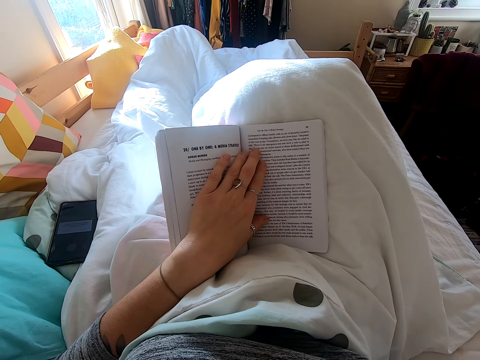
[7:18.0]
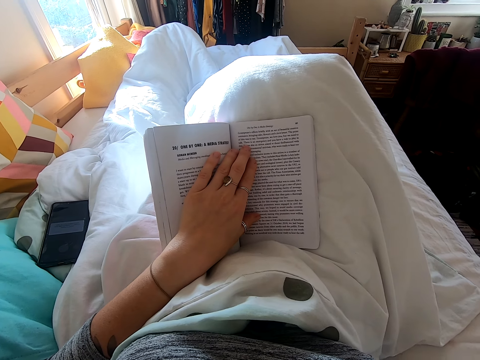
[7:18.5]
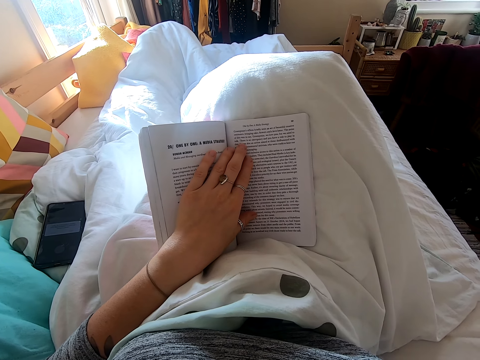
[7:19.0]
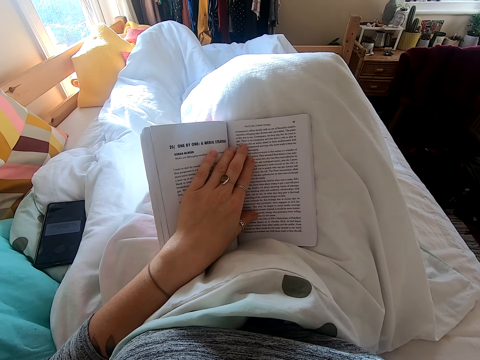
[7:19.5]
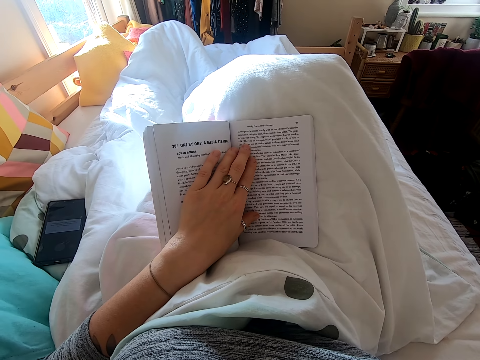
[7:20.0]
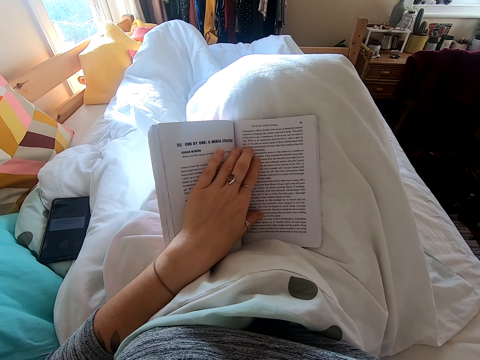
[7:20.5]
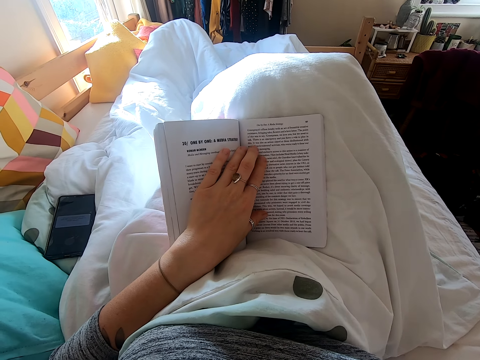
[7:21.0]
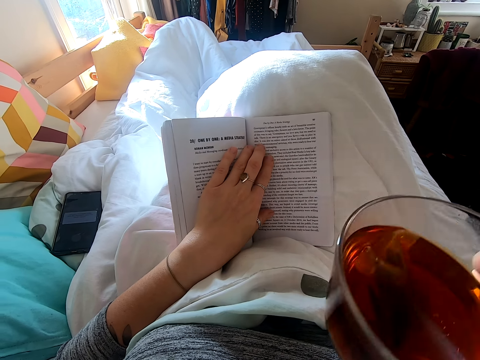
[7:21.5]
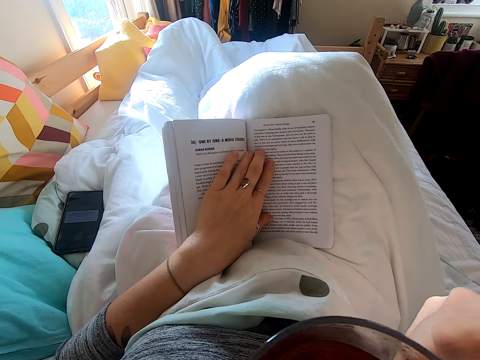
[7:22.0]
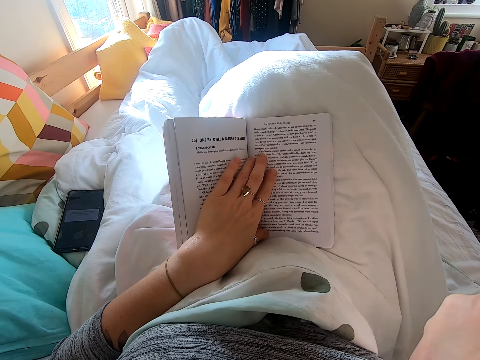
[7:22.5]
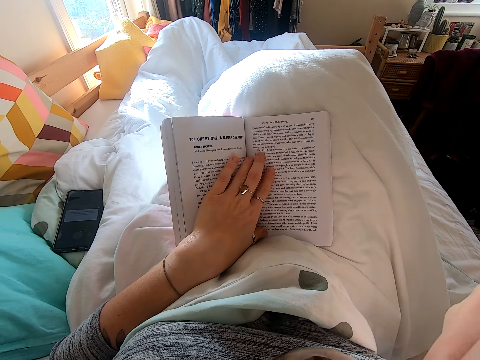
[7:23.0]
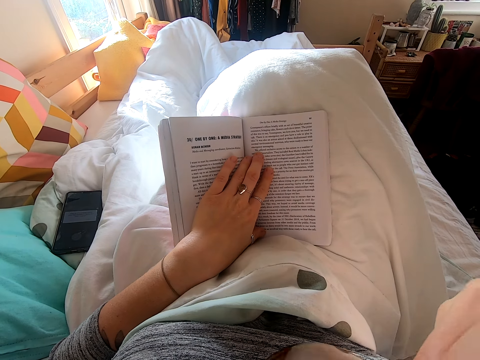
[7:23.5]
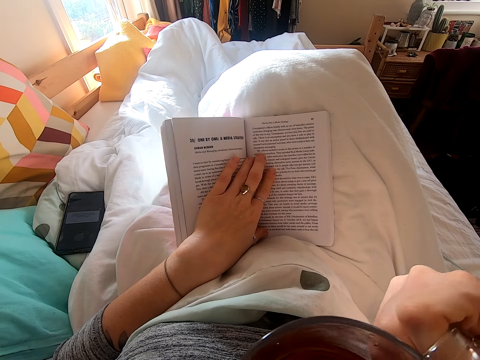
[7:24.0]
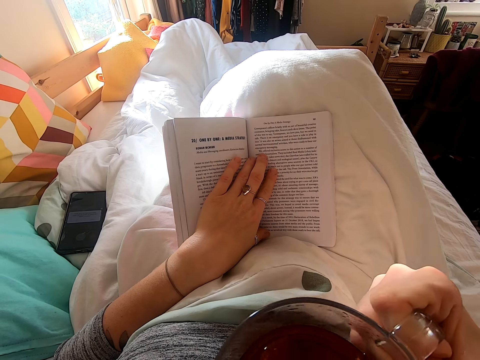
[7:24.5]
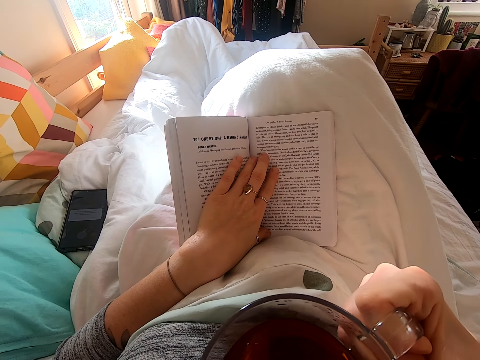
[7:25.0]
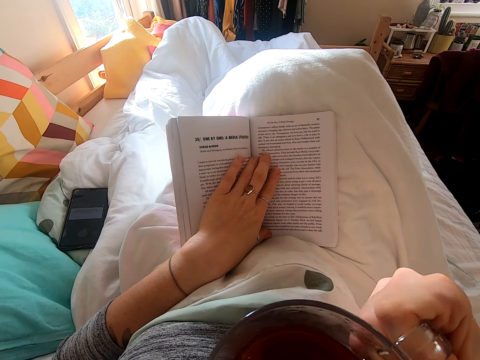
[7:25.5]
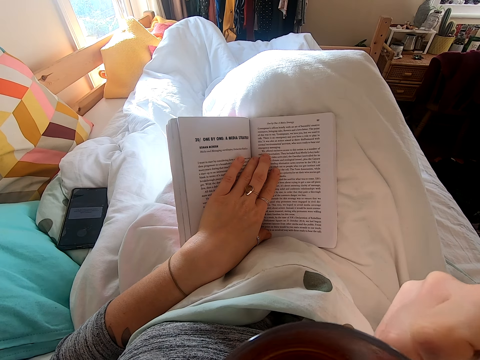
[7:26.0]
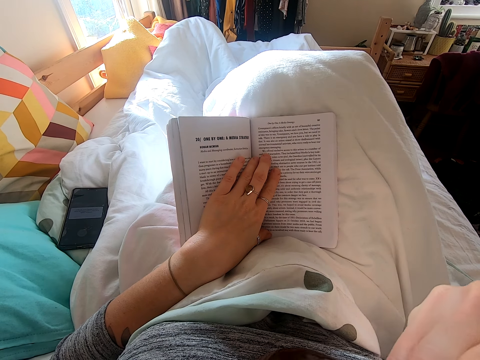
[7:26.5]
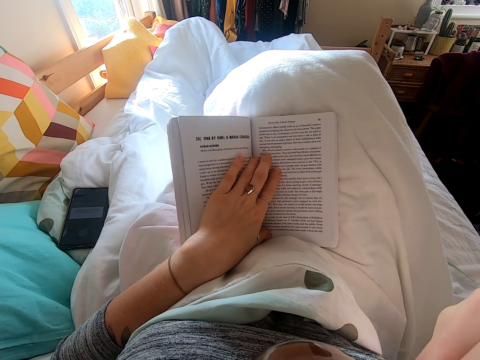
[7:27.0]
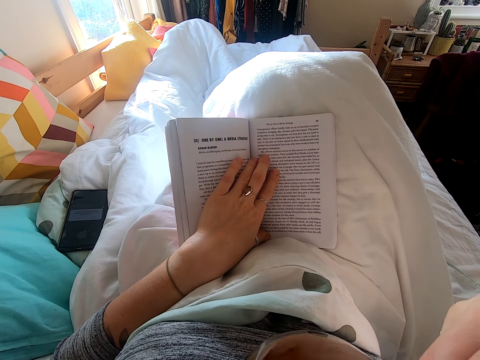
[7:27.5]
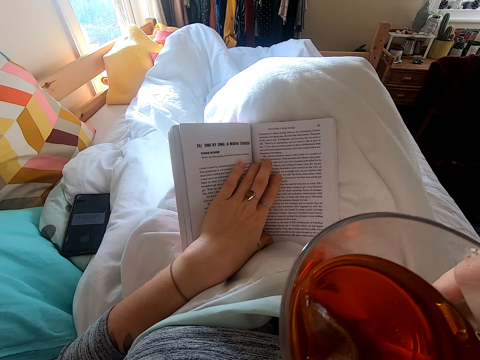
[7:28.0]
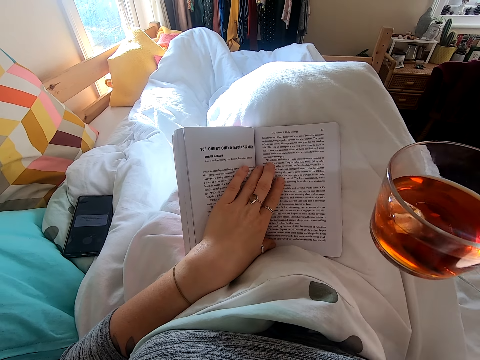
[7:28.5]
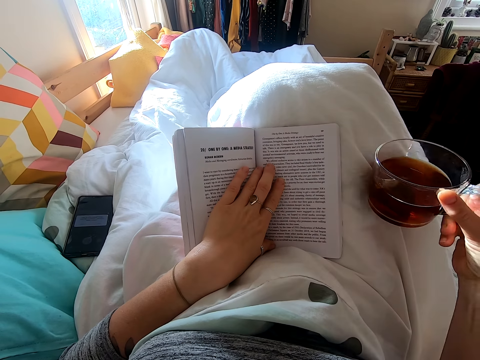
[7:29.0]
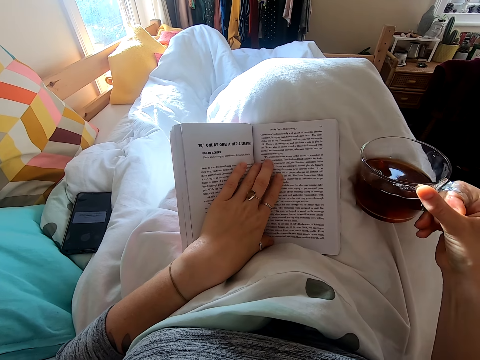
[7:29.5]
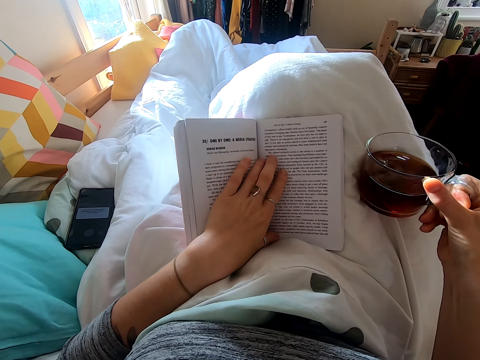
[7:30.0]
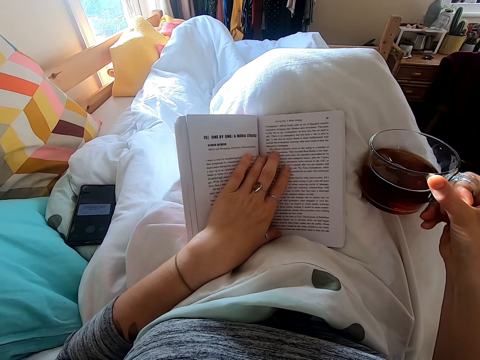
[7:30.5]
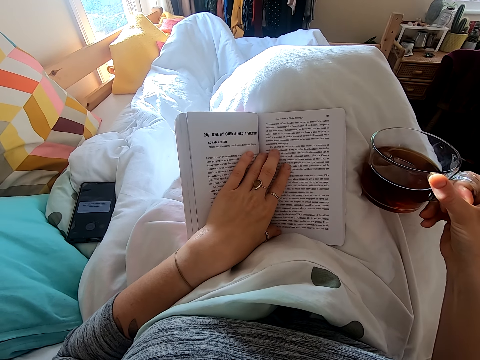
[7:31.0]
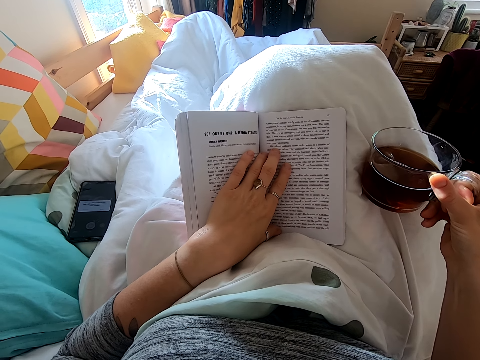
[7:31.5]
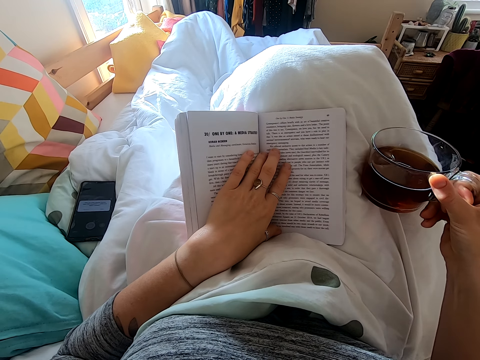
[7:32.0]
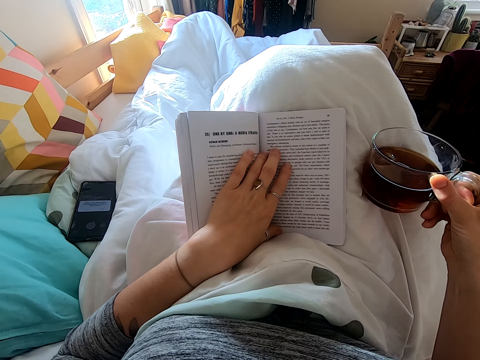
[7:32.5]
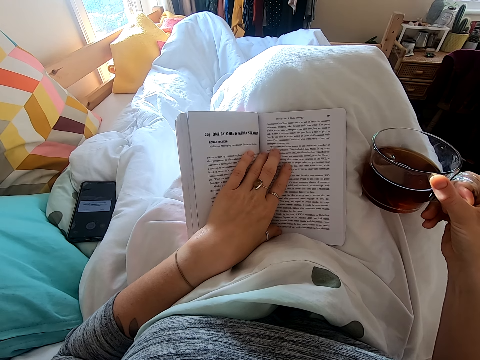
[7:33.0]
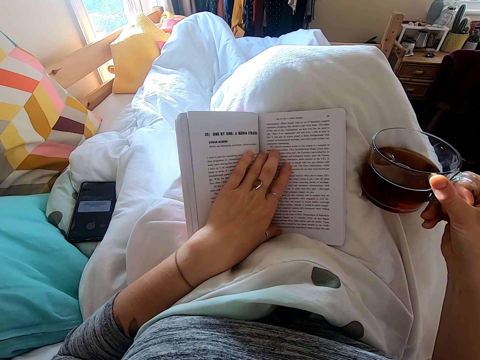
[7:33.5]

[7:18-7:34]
The camera wearer picks up coffee. They drink the coffee. They drop a cup of the drink on the bed.

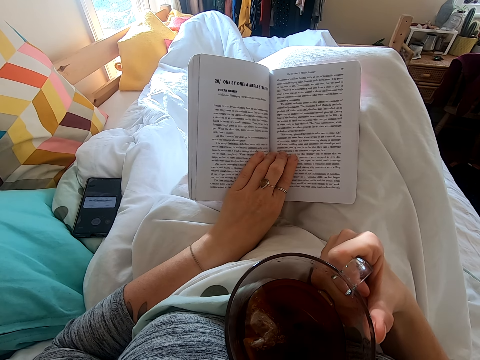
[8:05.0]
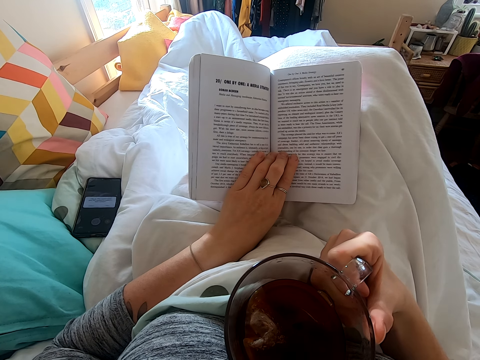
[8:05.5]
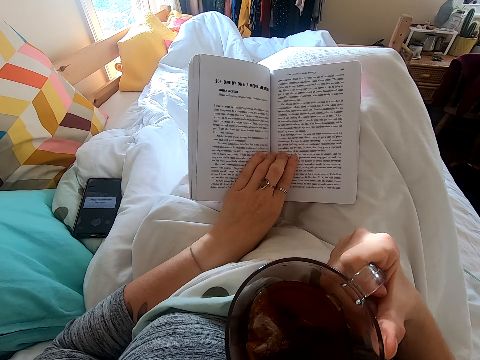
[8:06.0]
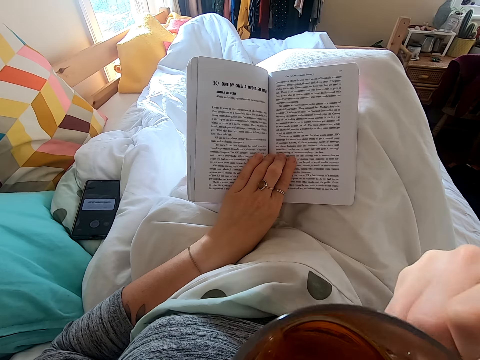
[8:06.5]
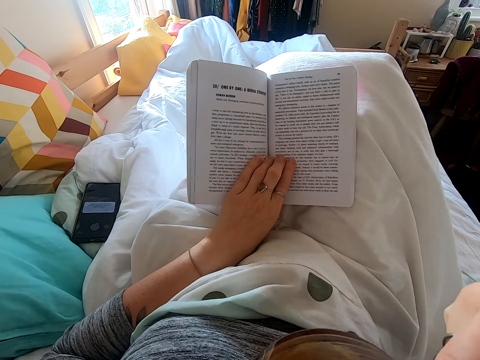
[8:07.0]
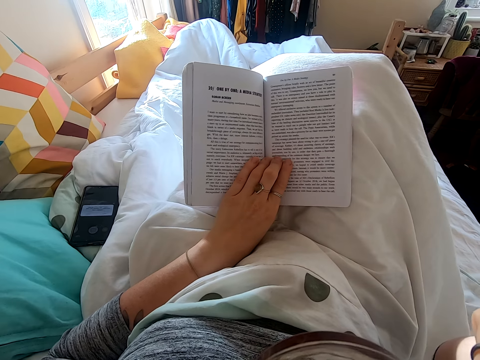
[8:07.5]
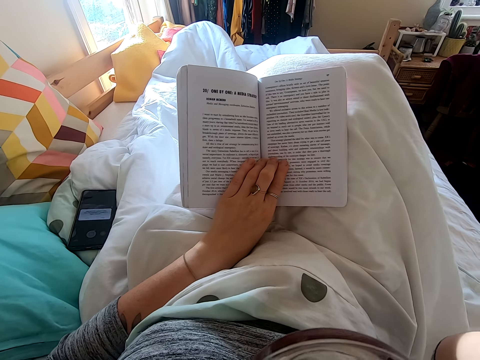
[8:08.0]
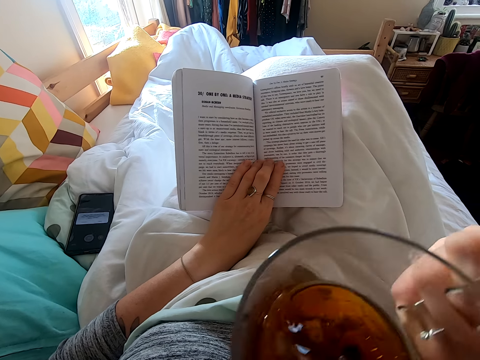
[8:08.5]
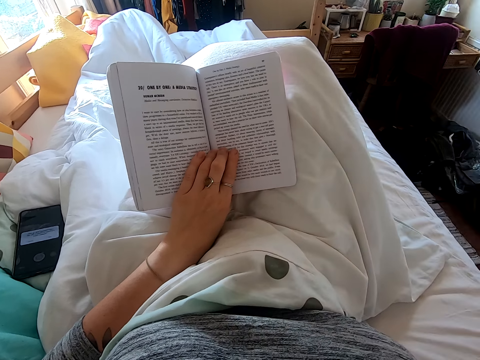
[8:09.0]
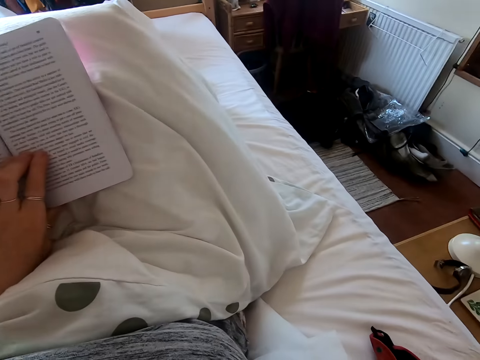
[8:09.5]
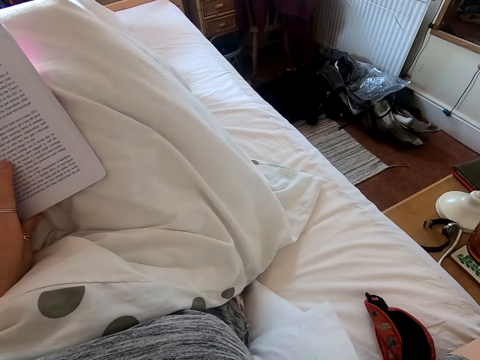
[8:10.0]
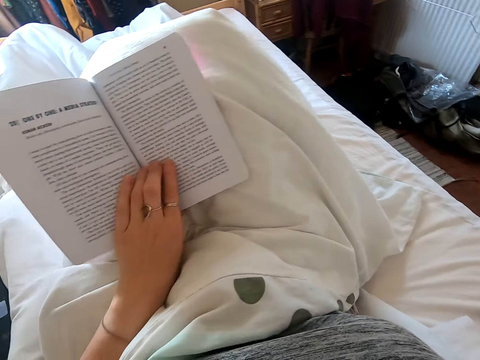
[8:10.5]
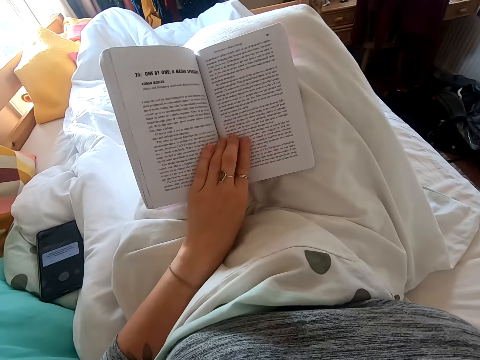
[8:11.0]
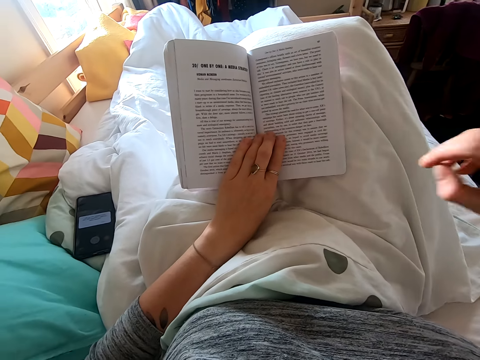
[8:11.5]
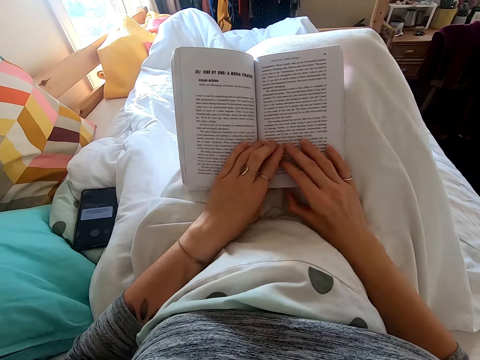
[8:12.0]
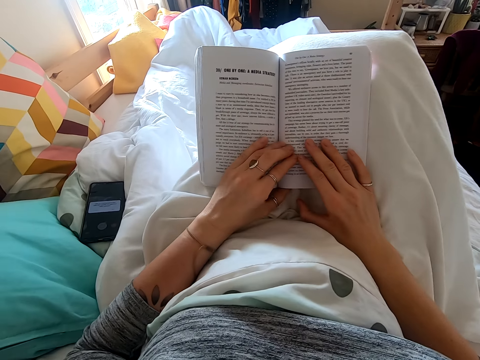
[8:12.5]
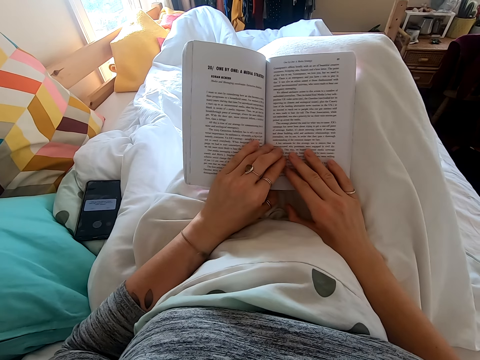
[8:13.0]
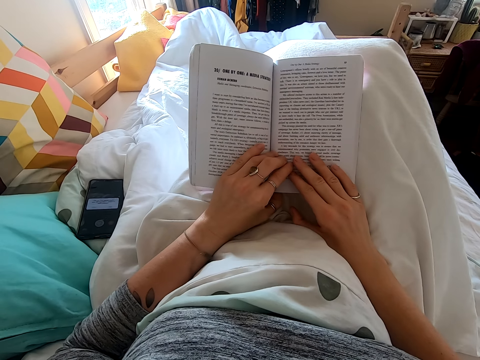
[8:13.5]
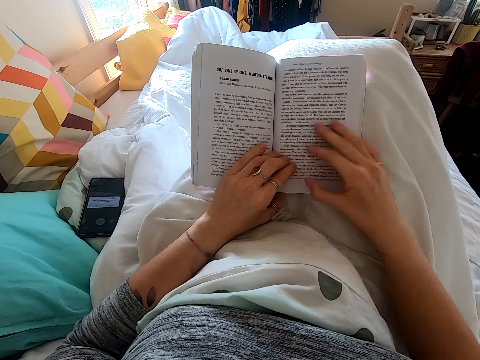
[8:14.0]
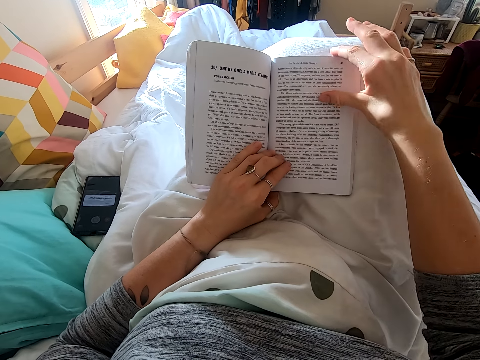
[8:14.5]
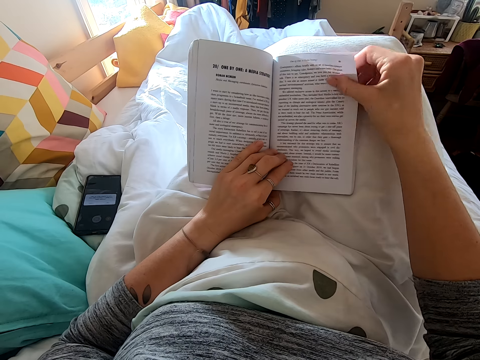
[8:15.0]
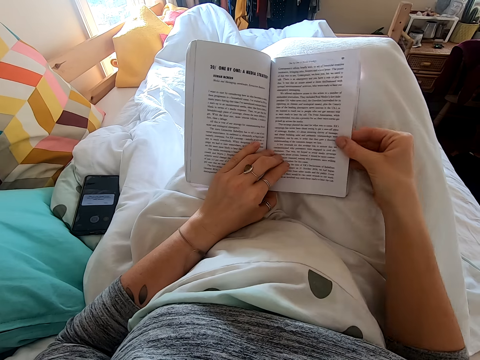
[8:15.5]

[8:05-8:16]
The camera wearer sips a drink of coffee. They drop the cup of the drink. They hold the book with both hands. They read the book. They select a page.
